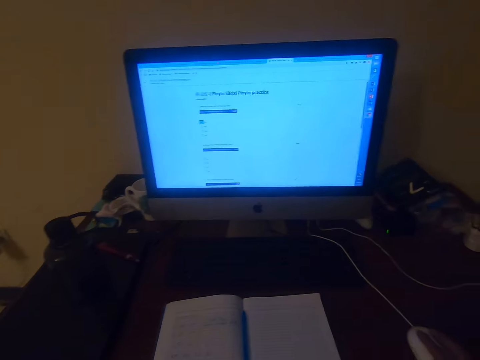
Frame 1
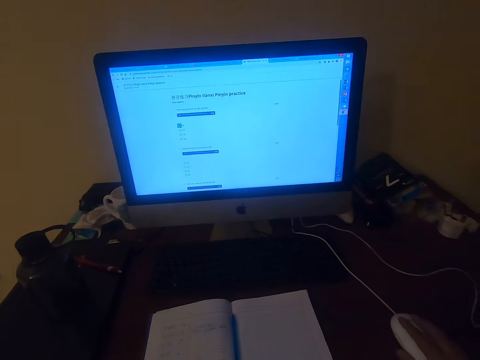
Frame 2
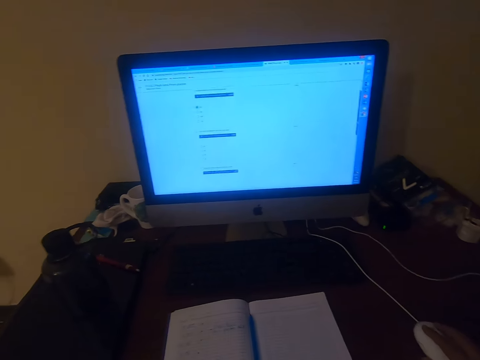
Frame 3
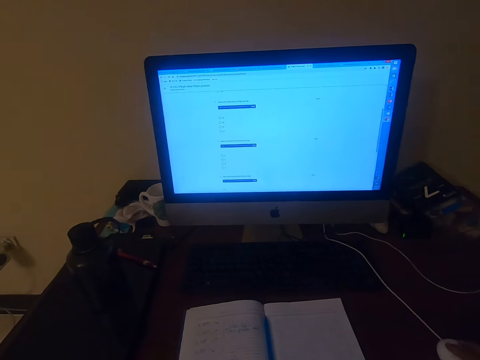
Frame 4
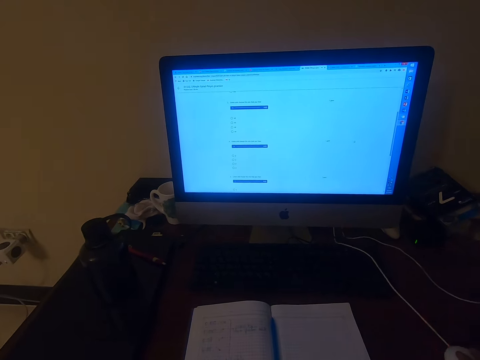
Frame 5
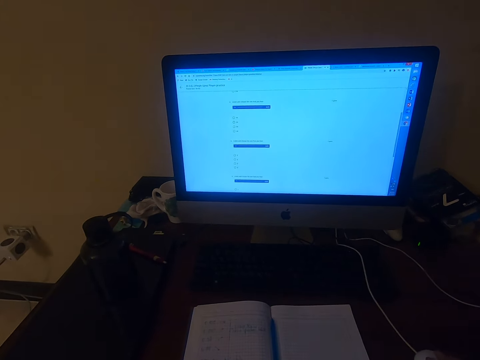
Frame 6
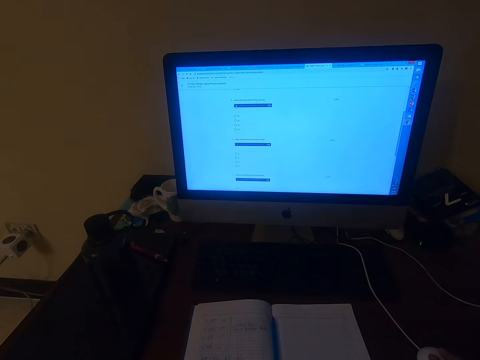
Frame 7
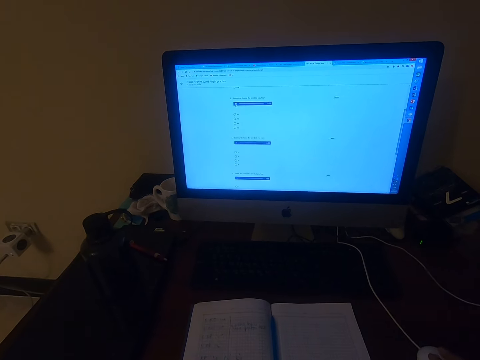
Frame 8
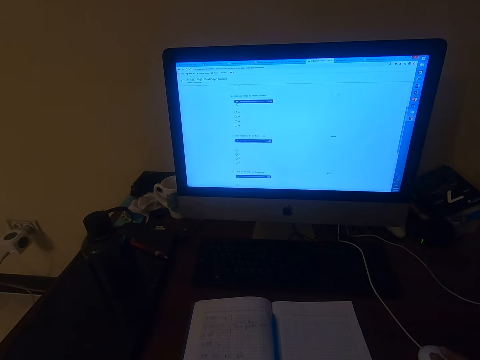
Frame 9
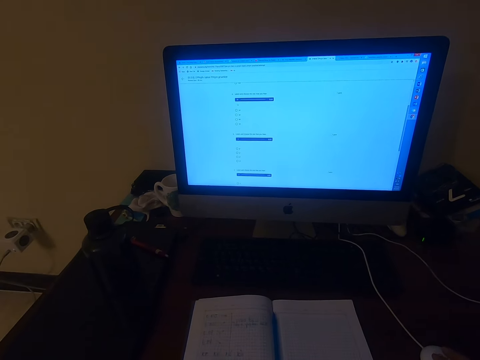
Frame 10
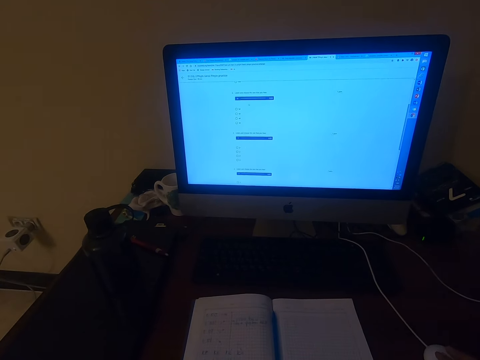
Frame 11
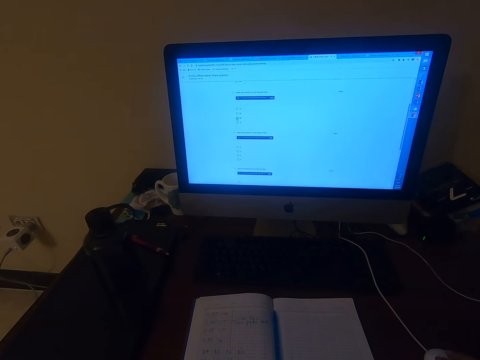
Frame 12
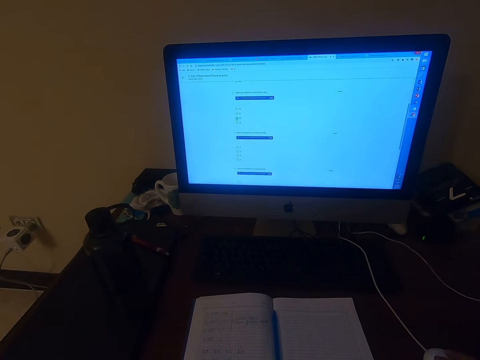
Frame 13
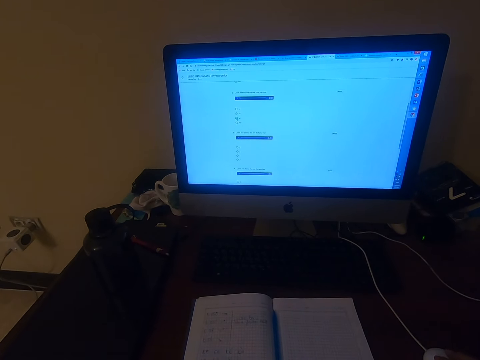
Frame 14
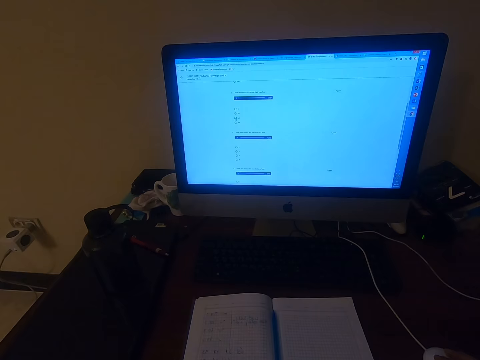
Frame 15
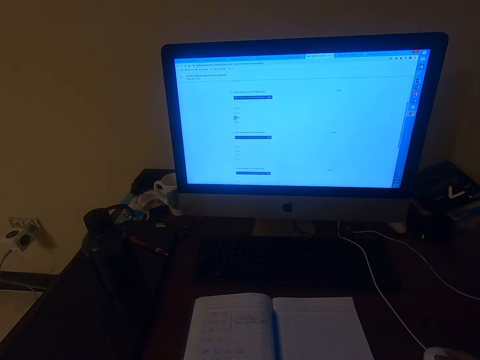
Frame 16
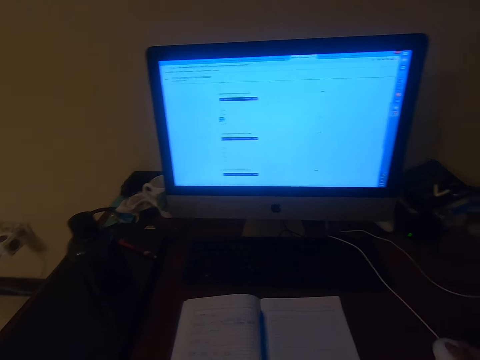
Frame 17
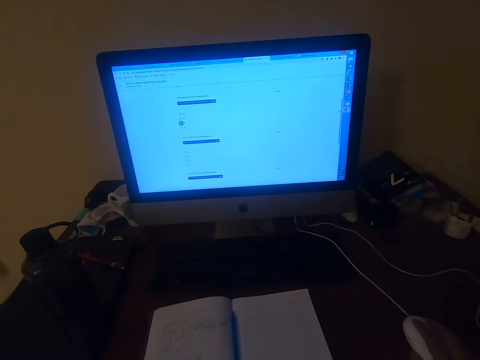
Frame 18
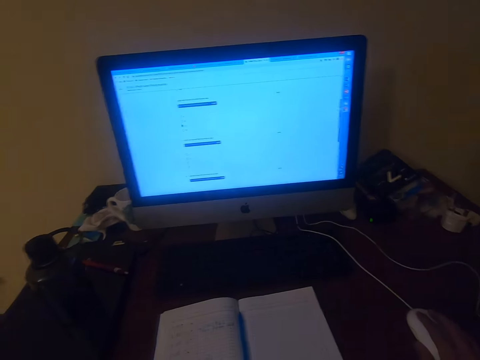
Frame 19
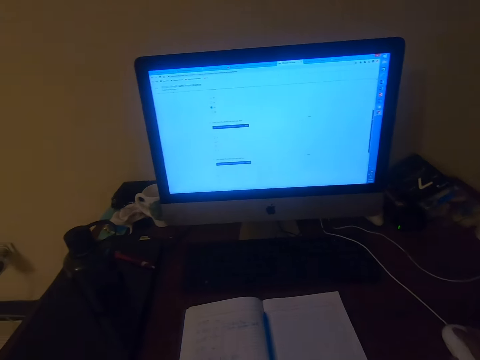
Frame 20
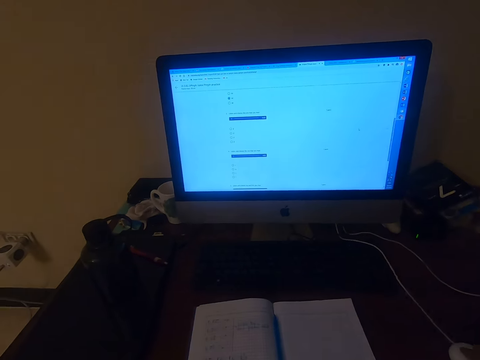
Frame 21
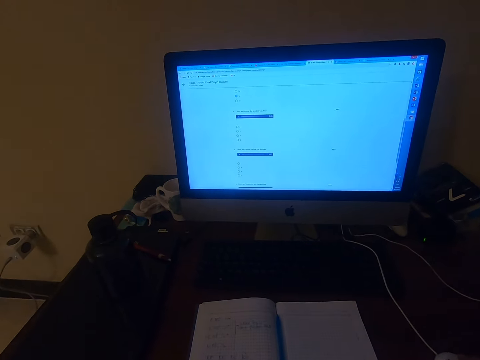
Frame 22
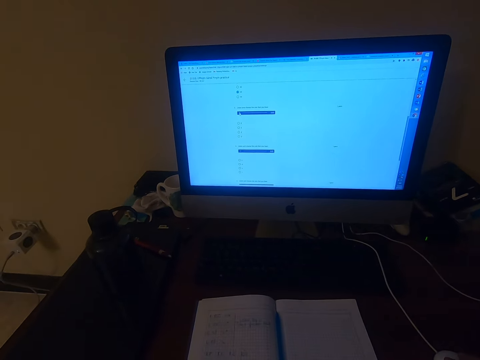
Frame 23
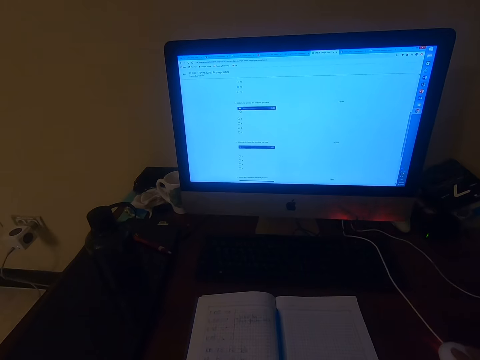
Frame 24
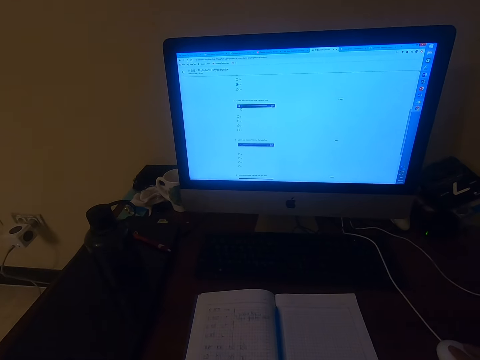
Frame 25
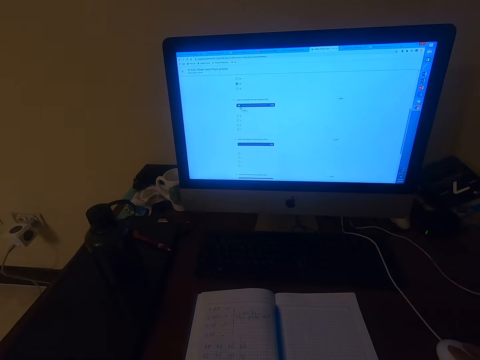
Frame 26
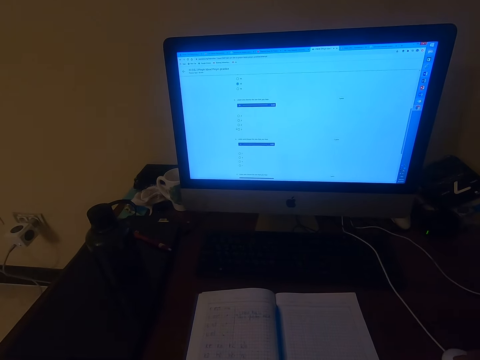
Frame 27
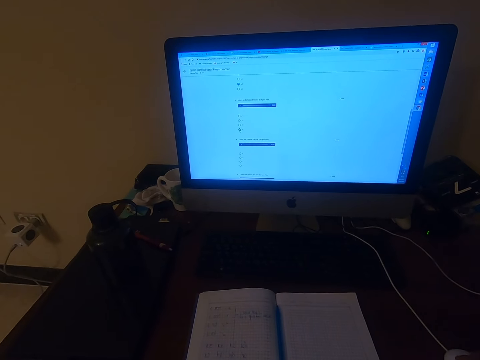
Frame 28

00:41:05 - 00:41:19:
The camera wearer operates the machine with the mouse. They talk.

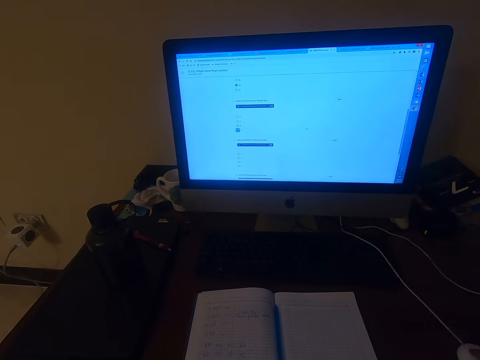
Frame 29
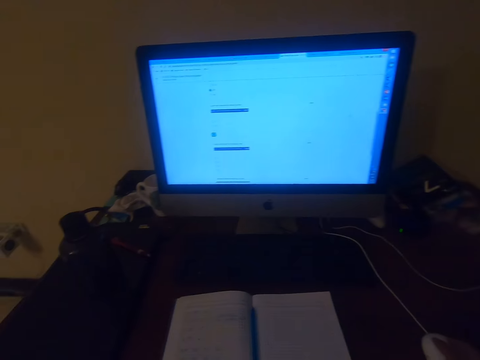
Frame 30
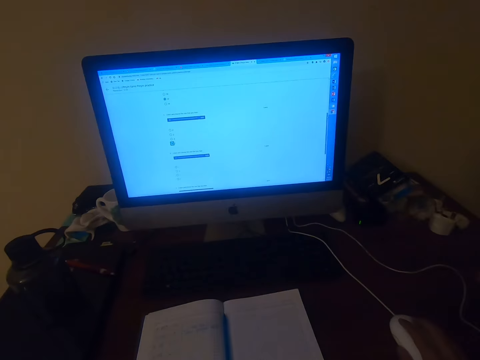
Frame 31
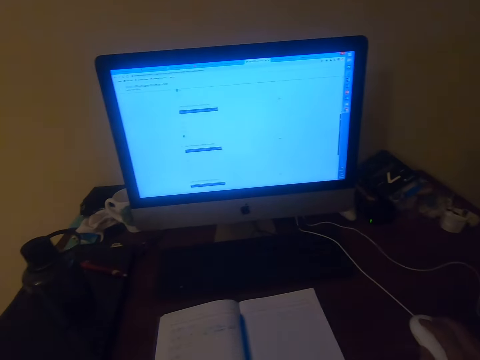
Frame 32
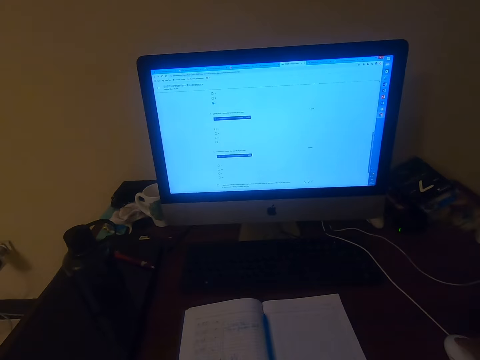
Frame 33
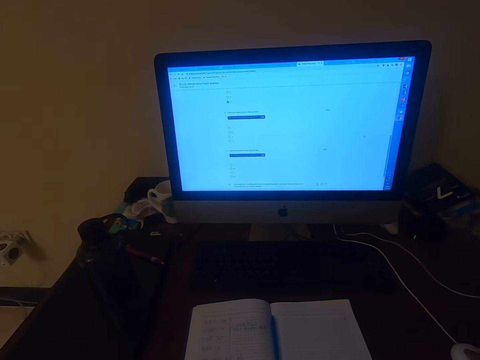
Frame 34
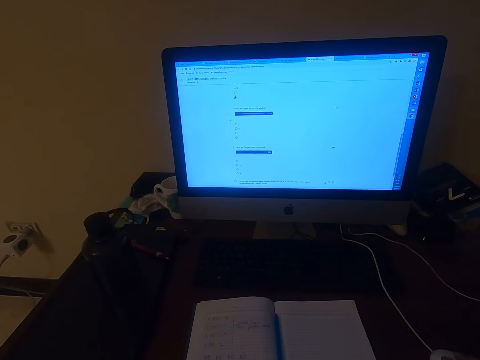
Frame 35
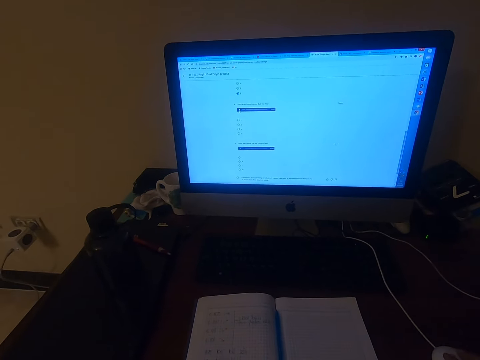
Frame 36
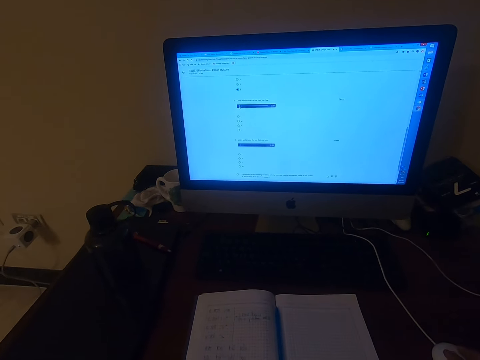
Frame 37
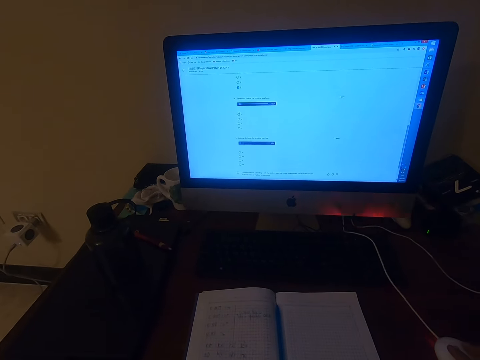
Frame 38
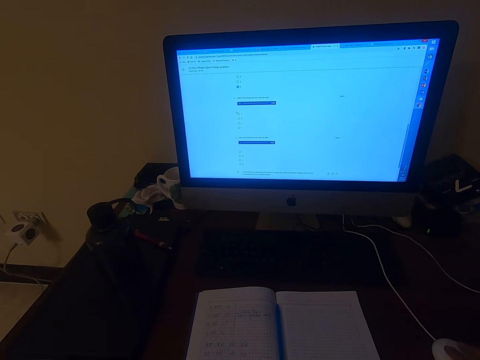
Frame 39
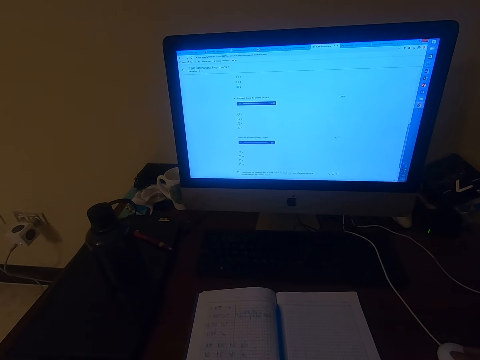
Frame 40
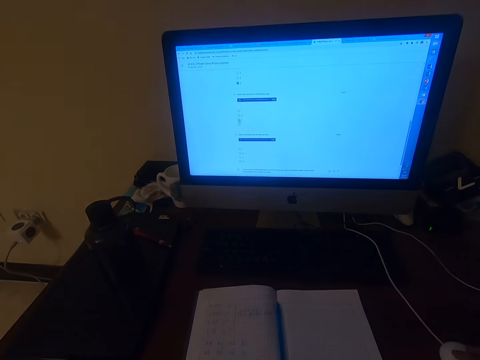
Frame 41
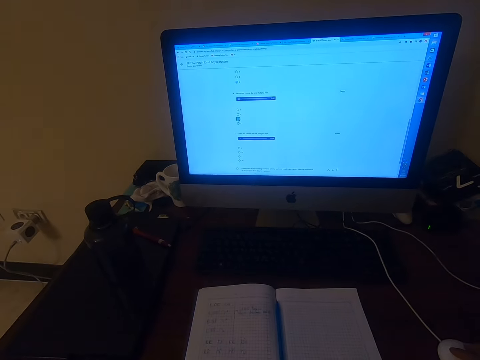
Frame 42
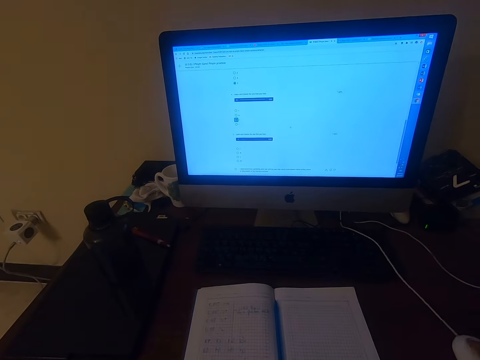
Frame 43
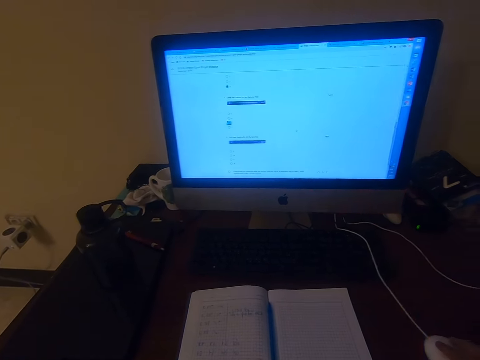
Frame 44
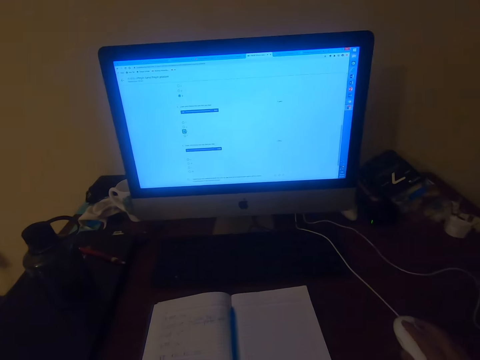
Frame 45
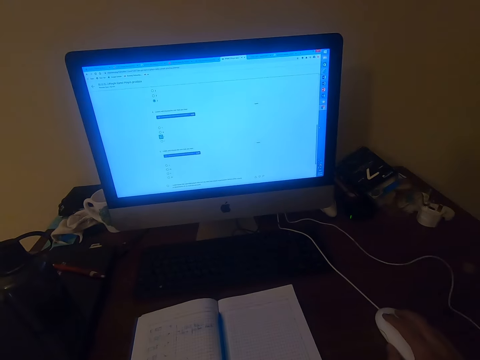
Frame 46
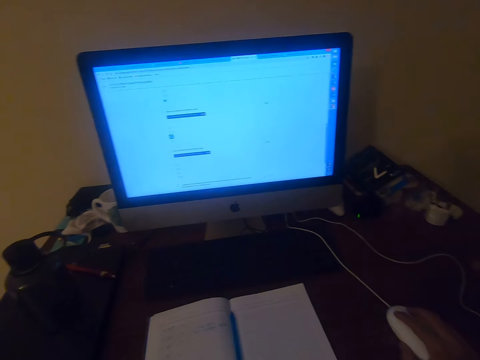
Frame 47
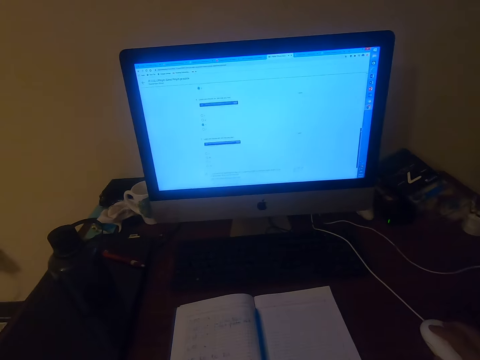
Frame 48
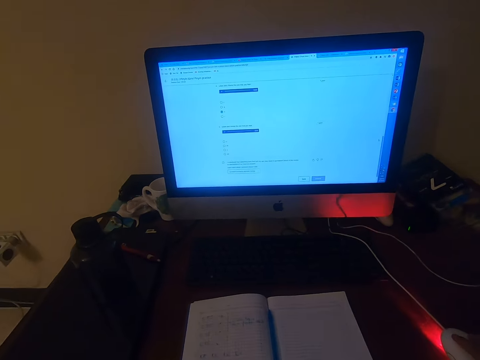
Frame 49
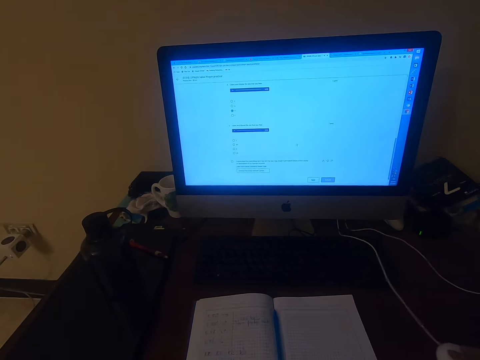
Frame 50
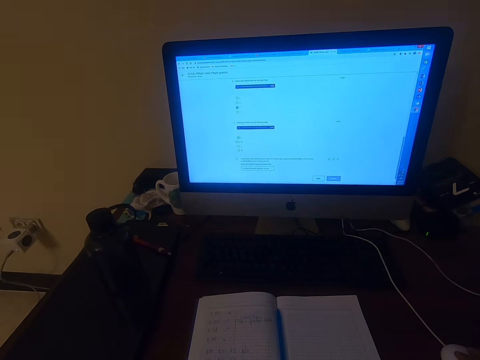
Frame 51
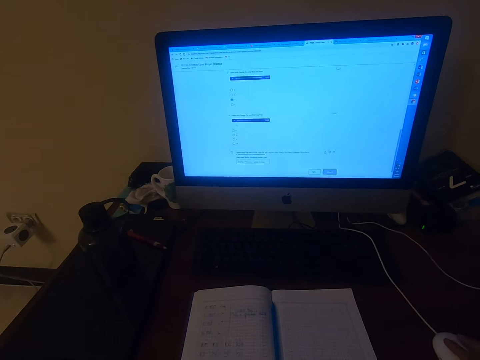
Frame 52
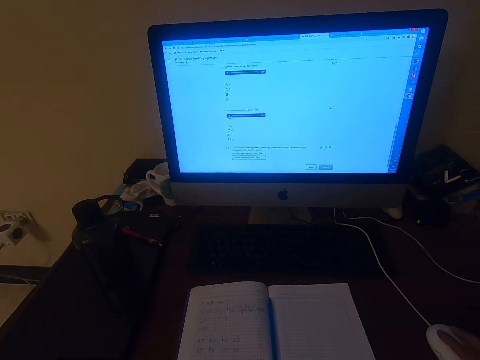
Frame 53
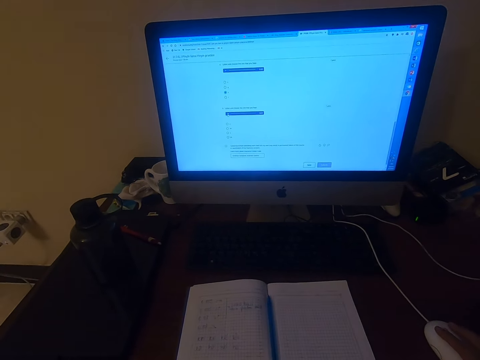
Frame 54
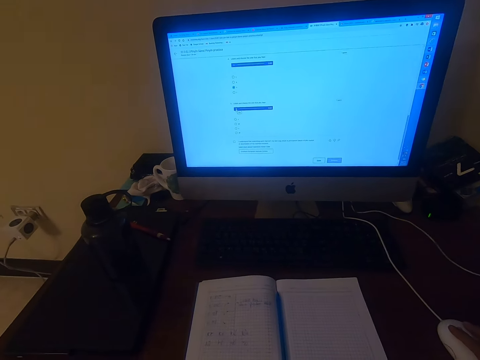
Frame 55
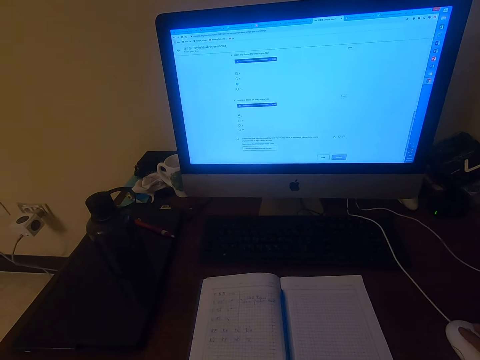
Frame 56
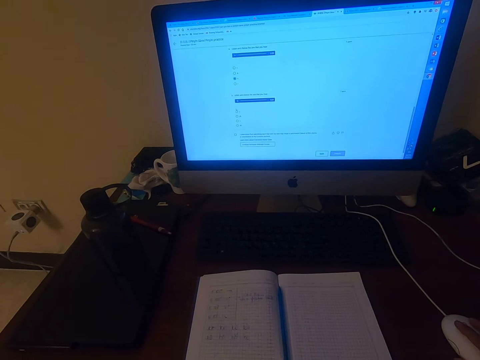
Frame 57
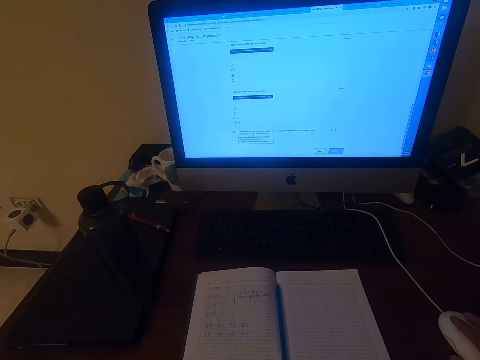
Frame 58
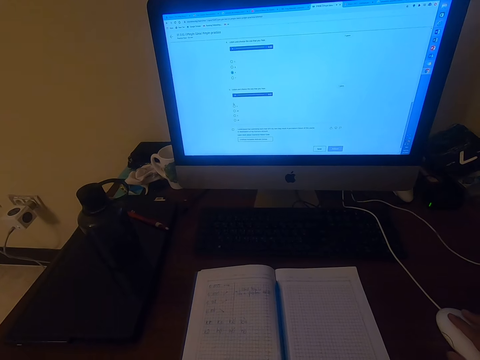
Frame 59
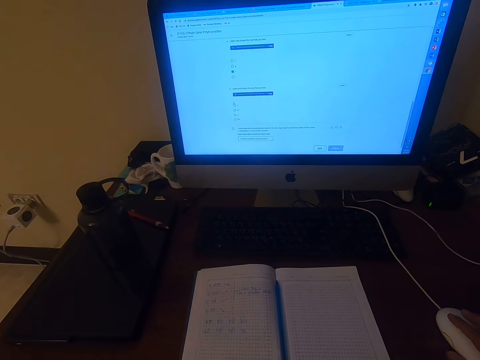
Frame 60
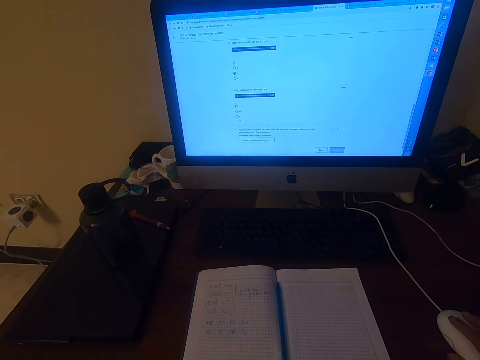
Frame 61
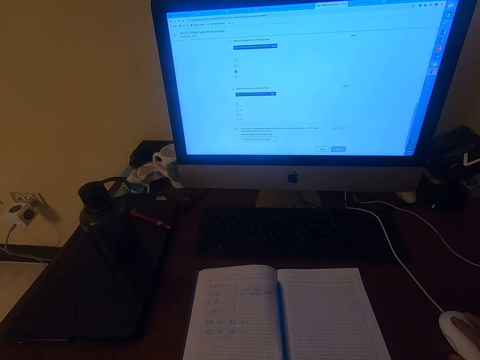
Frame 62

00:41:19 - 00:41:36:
The camera wearer operates the machine with the mouse. They talk.
